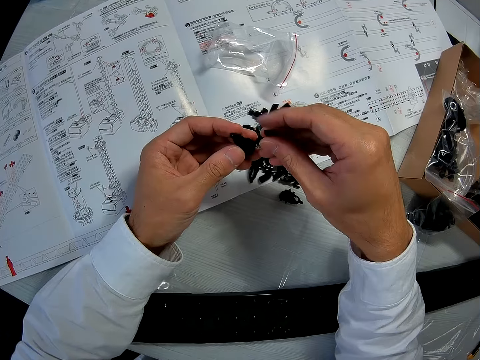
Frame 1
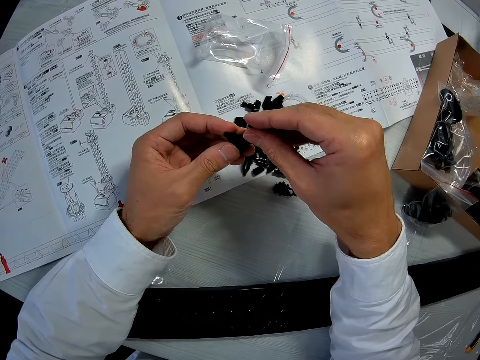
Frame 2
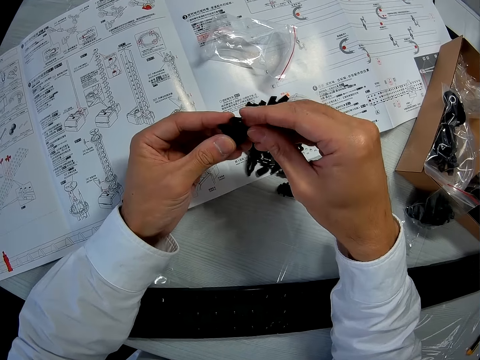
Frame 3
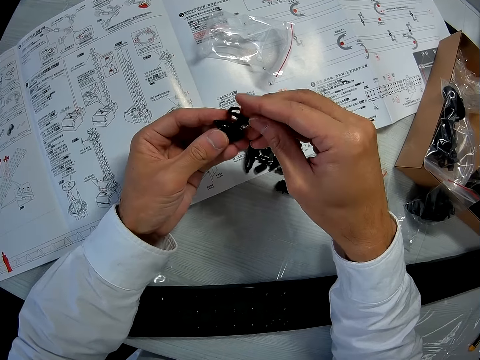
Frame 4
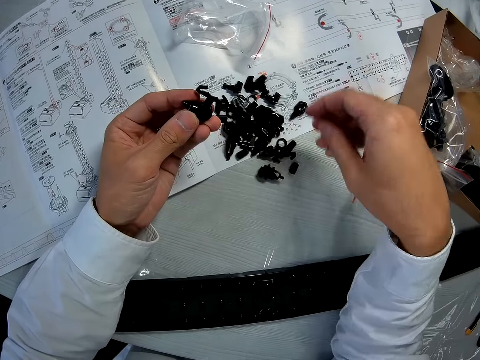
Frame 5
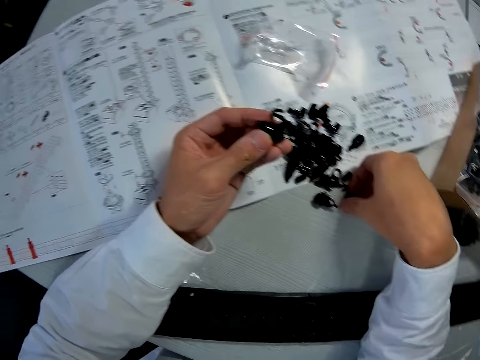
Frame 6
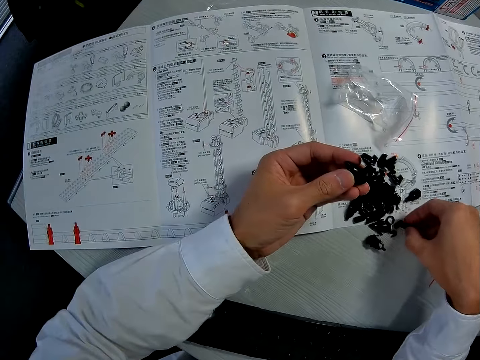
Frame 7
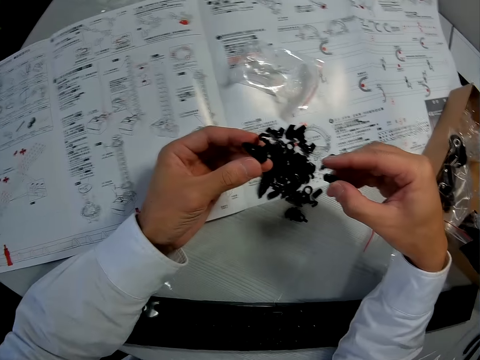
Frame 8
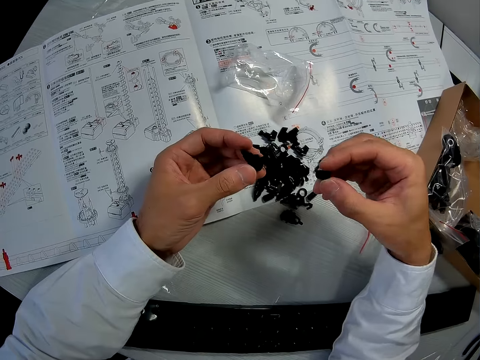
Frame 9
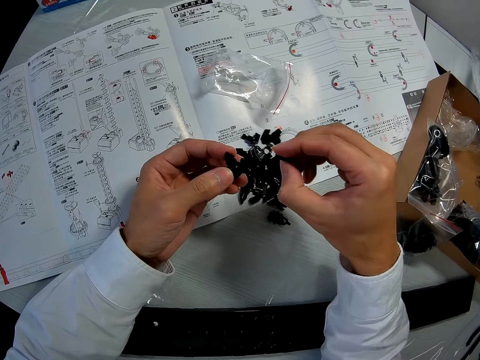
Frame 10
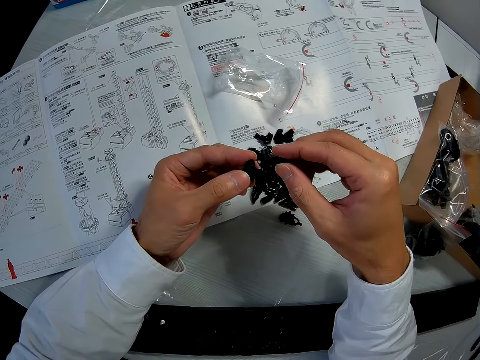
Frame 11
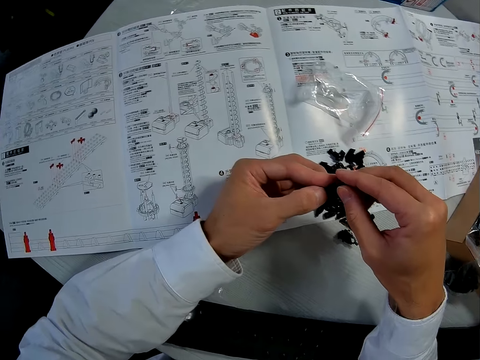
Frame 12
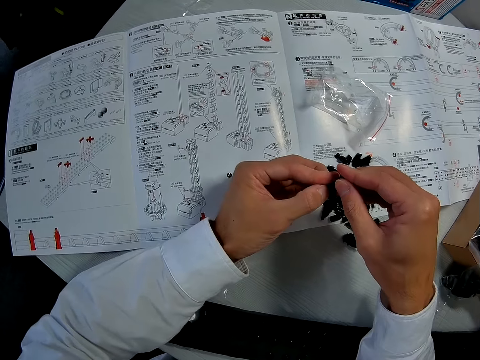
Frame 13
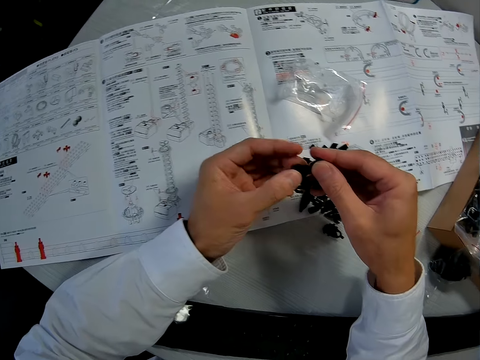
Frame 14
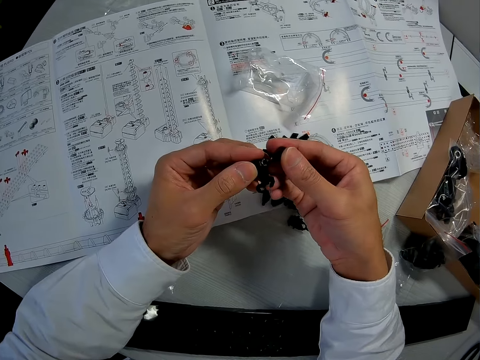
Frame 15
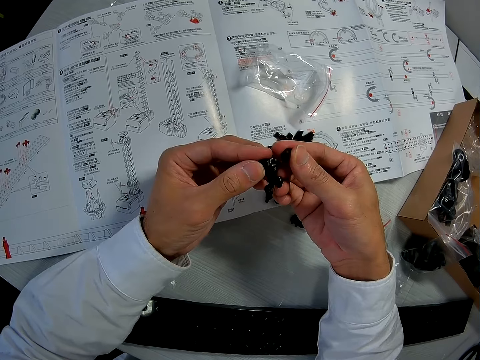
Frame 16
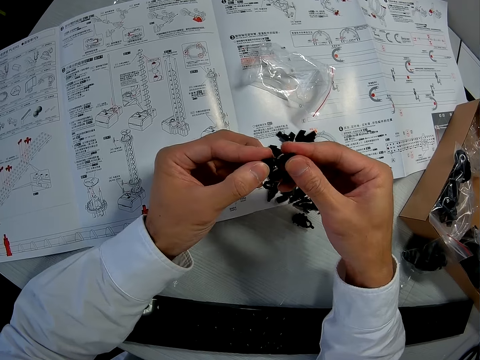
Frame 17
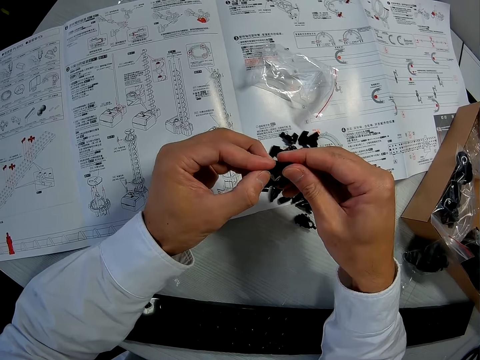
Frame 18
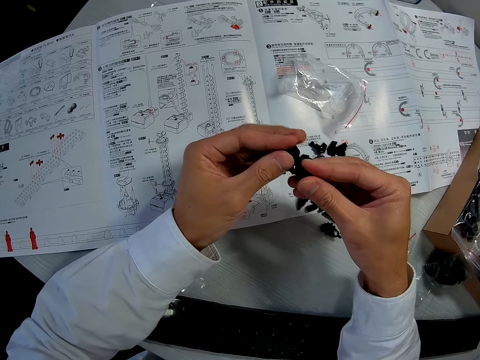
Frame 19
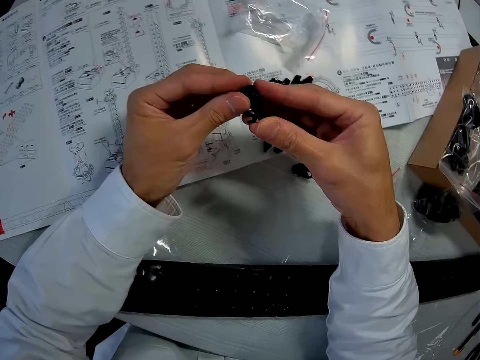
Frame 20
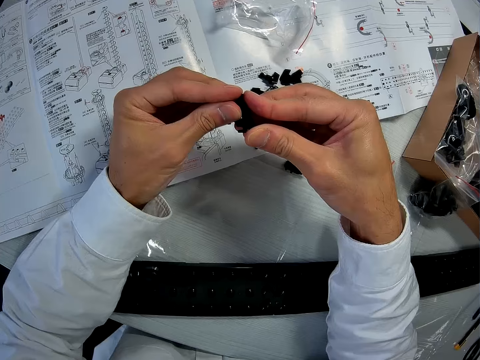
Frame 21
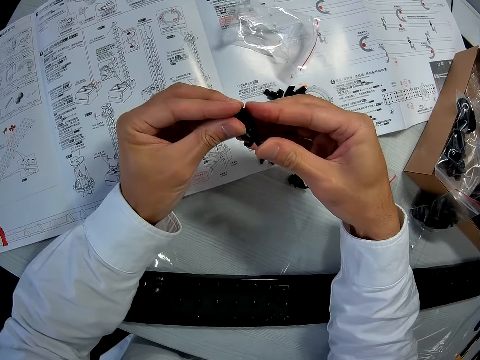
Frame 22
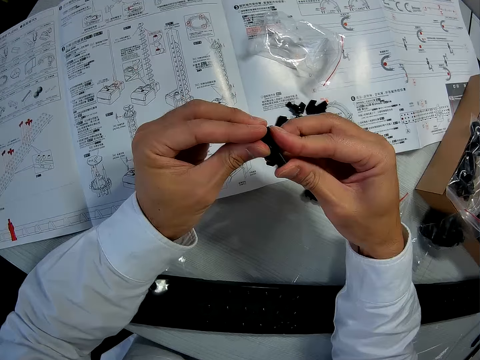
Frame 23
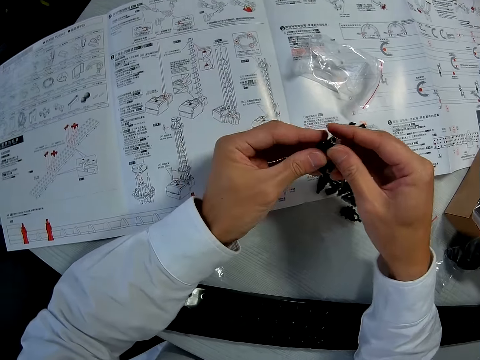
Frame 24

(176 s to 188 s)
The camera wearer fixes the tenth and eleventh pieces together. They pick a thirteenth piece from the table. They fix the thirteenth piece to the tenth and eleventh pieces.

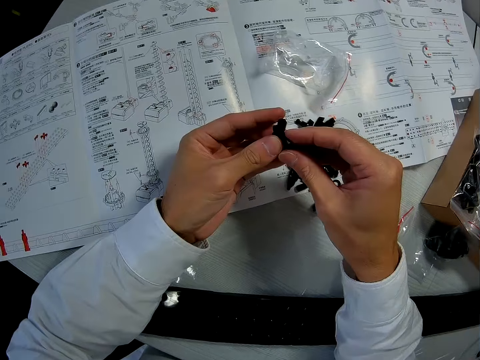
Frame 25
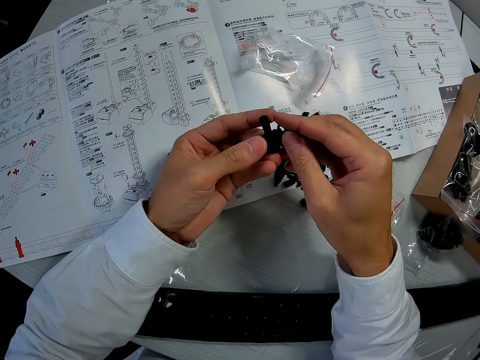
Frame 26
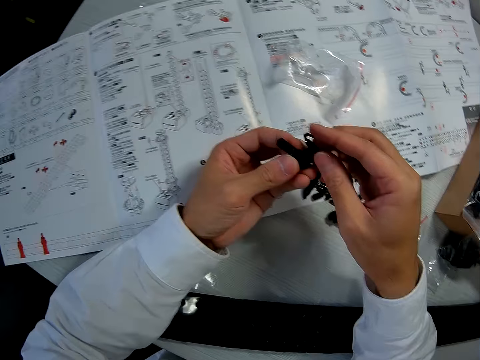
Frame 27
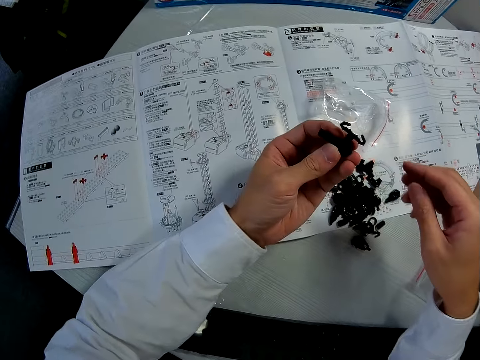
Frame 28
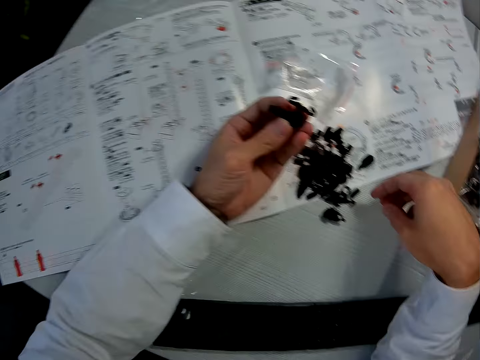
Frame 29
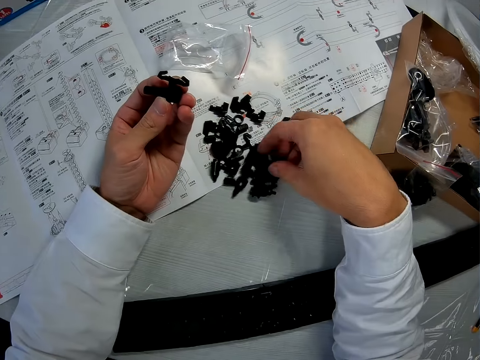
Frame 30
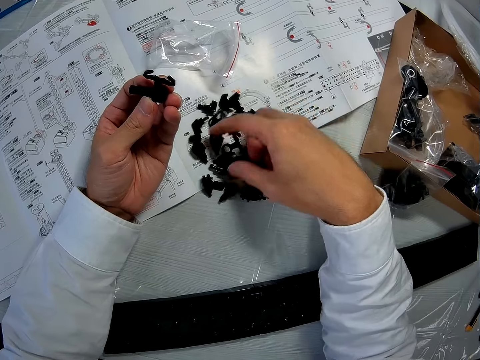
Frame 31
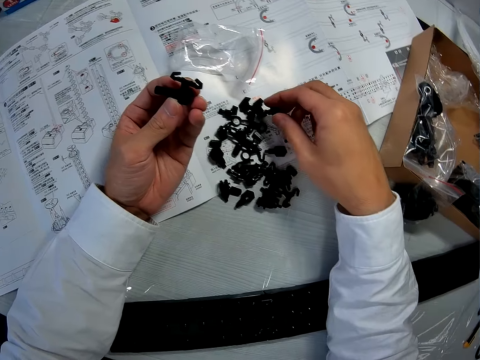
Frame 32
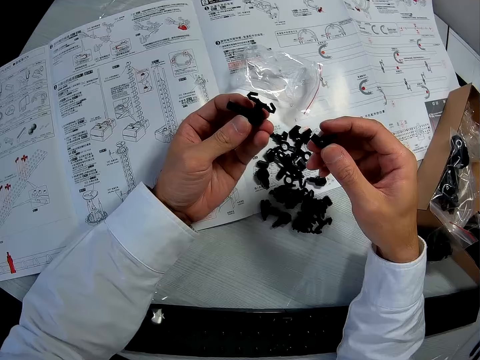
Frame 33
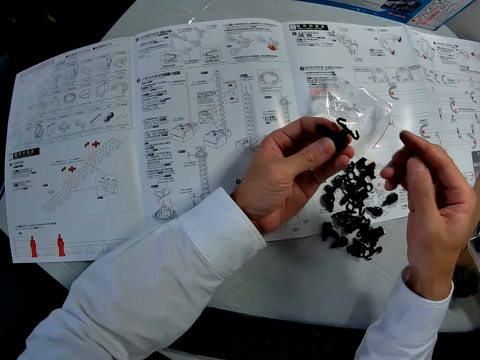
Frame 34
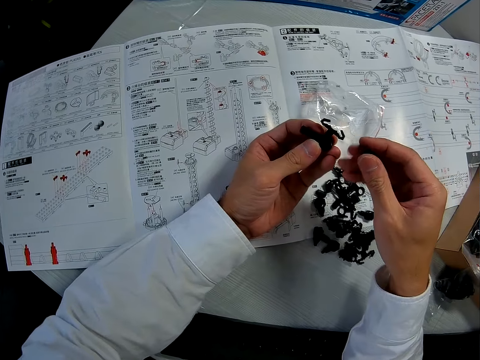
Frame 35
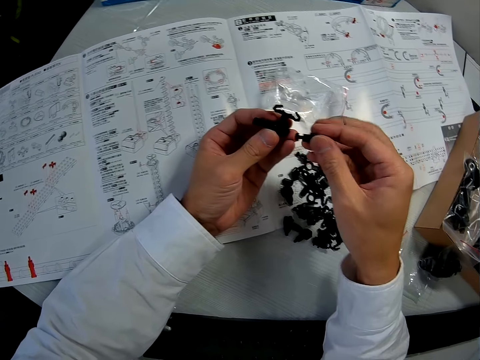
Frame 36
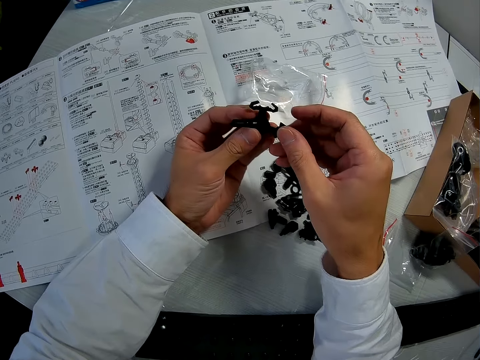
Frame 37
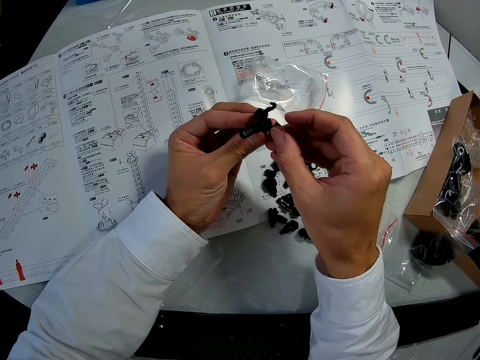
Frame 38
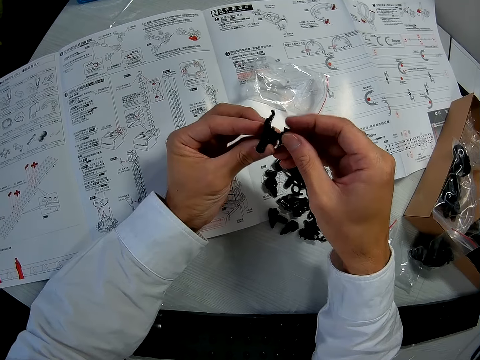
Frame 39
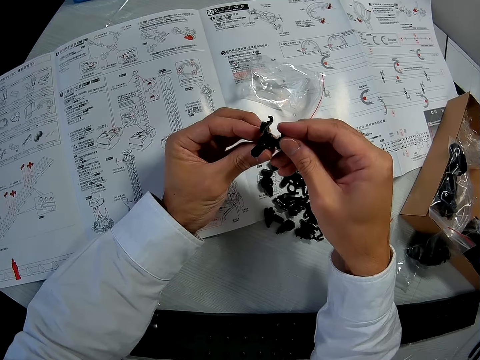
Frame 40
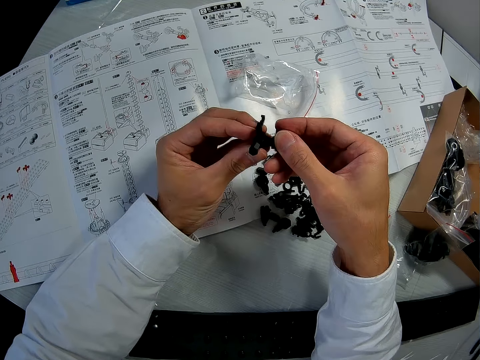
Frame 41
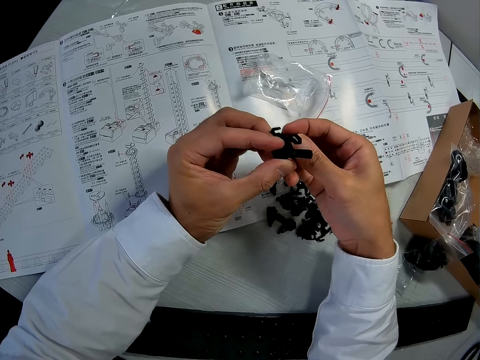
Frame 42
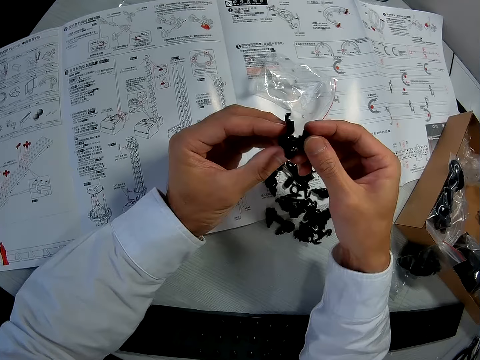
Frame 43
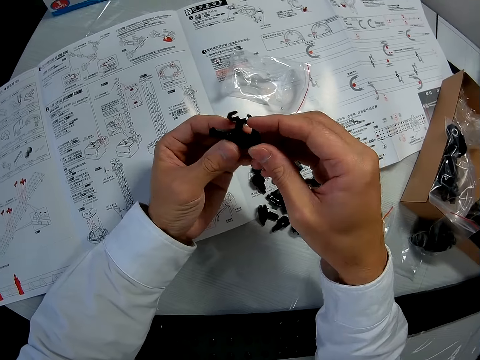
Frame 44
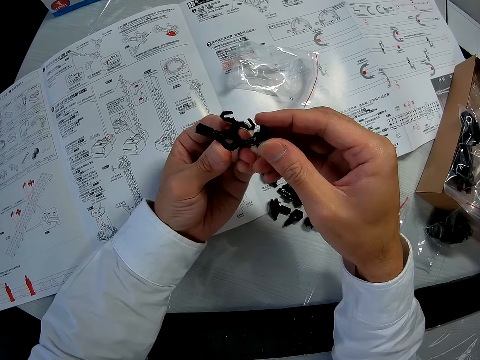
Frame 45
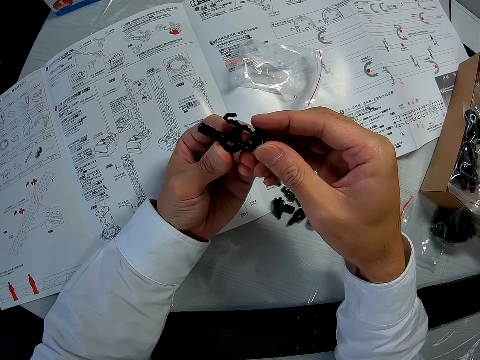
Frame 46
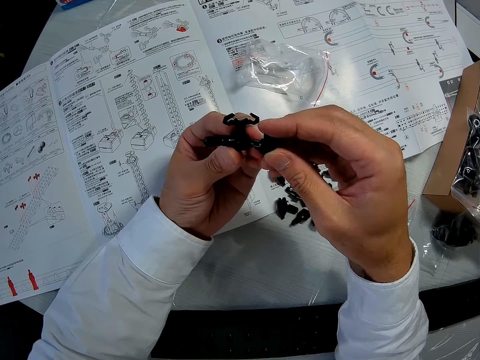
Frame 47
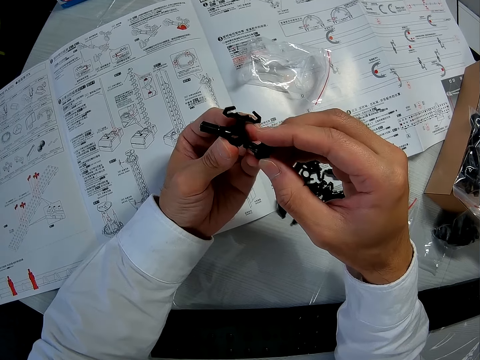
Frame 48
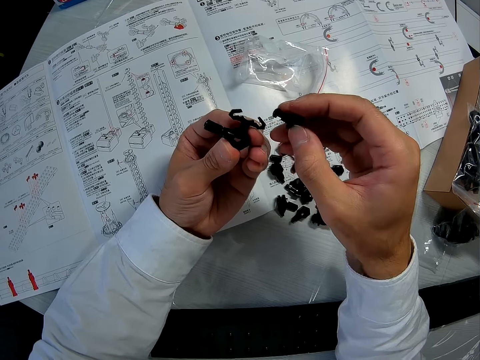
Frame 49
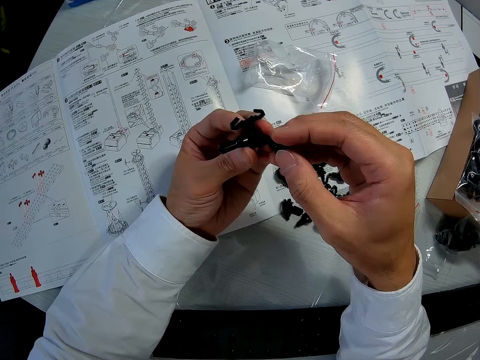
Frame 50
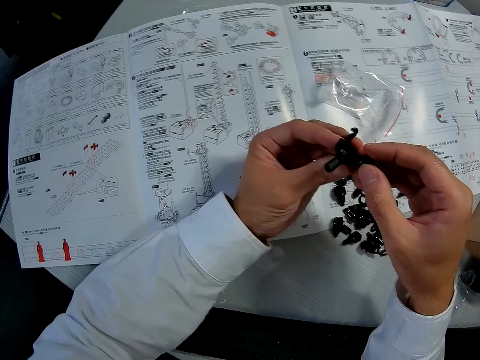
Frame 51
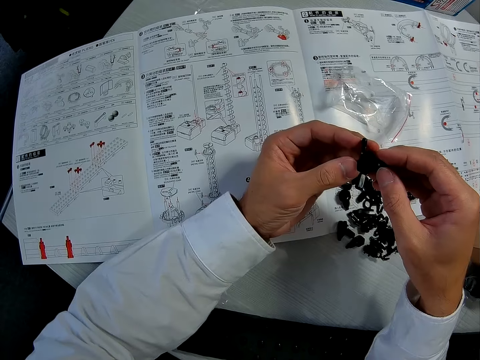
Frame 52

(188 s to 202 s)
The camera wearer holds the arm. They pick another arm from the paper. They fix the arm on the other arms. They look at the arm. They fix the arm on the other arms.
